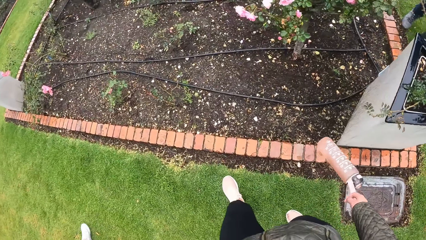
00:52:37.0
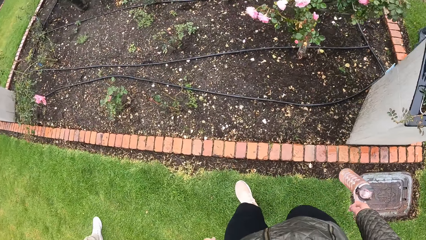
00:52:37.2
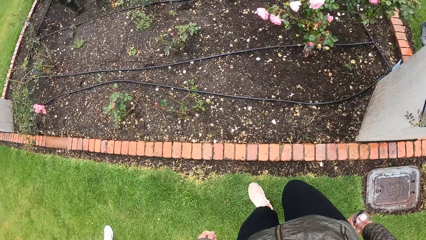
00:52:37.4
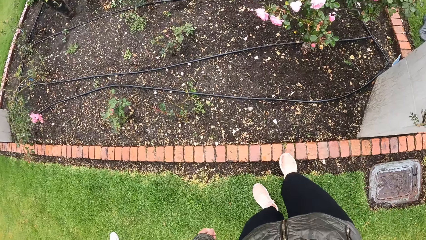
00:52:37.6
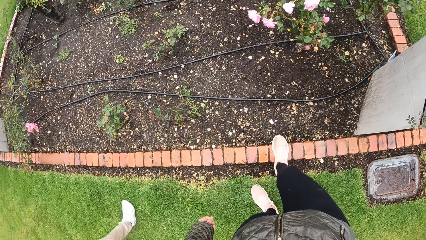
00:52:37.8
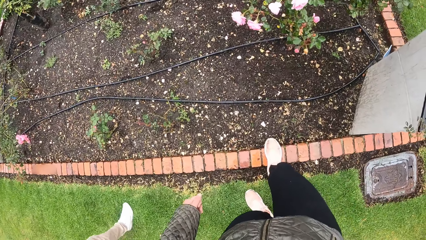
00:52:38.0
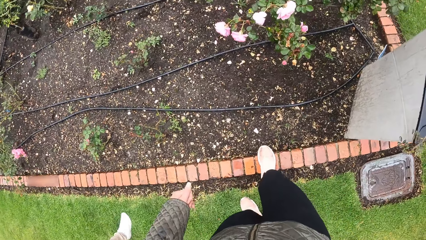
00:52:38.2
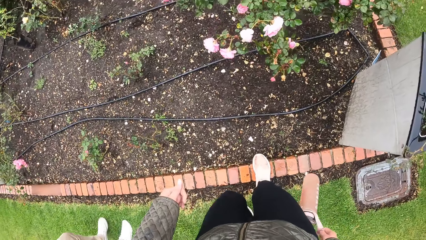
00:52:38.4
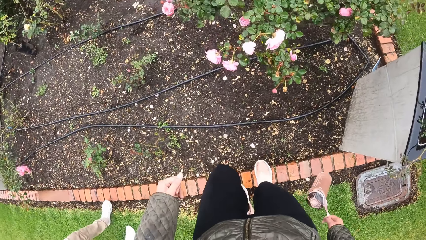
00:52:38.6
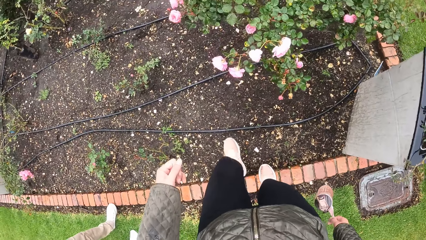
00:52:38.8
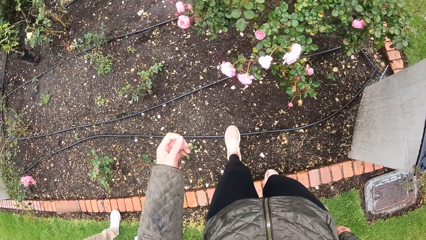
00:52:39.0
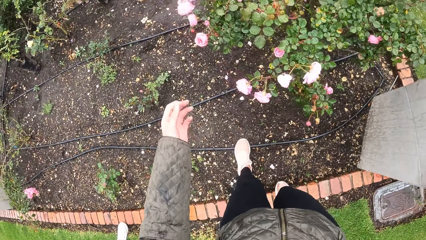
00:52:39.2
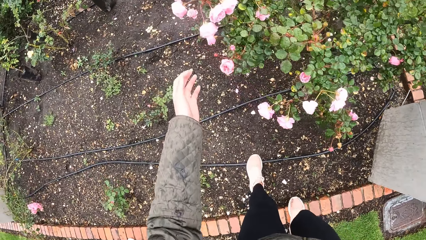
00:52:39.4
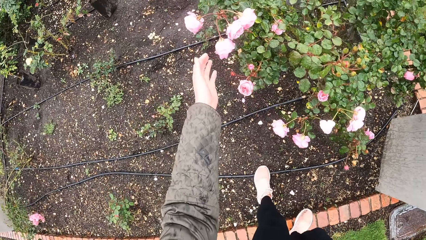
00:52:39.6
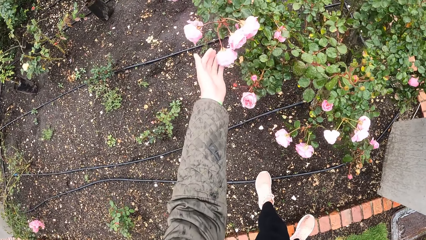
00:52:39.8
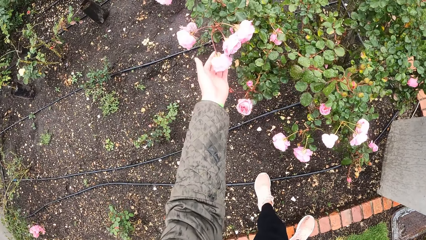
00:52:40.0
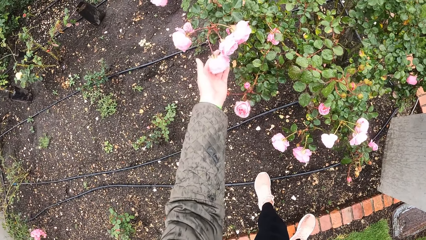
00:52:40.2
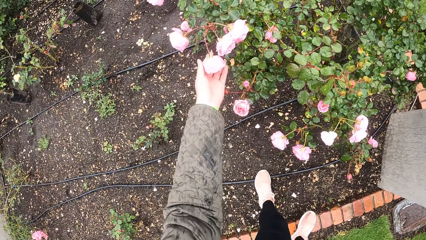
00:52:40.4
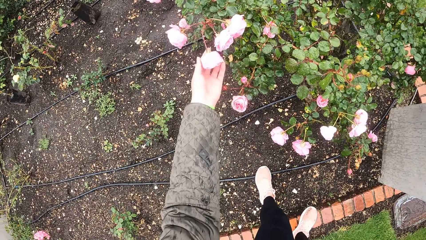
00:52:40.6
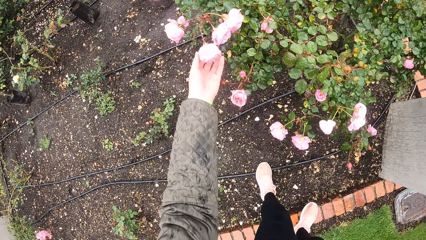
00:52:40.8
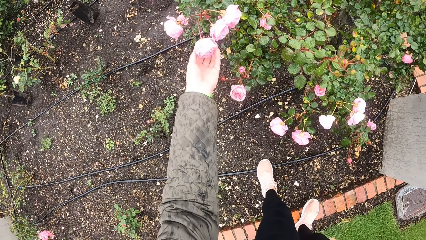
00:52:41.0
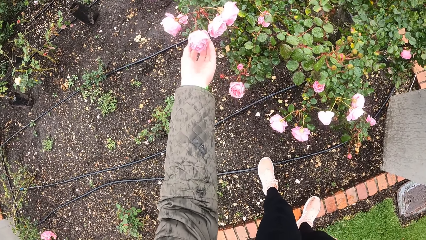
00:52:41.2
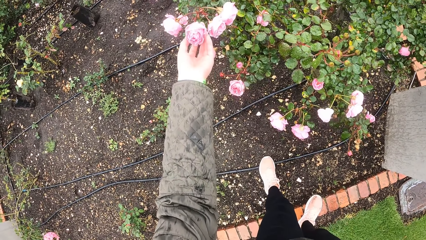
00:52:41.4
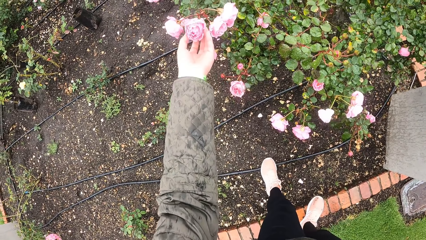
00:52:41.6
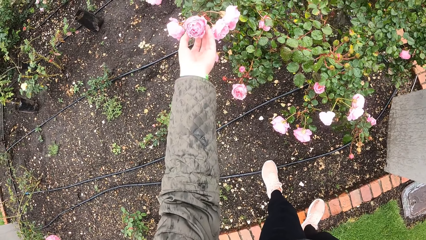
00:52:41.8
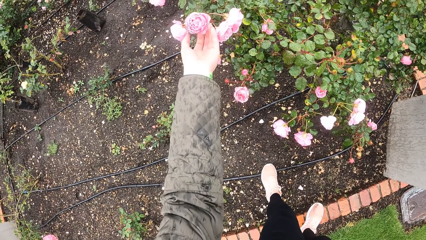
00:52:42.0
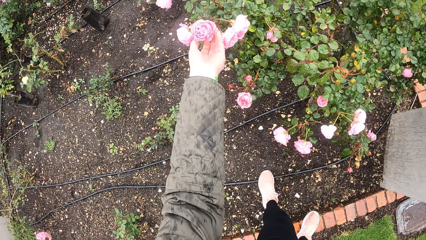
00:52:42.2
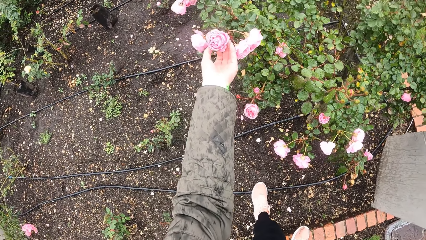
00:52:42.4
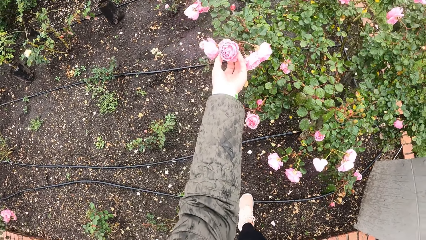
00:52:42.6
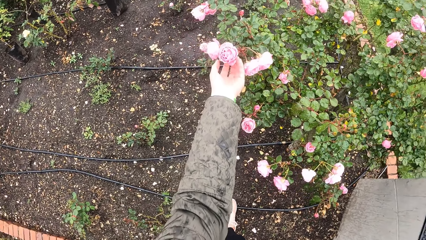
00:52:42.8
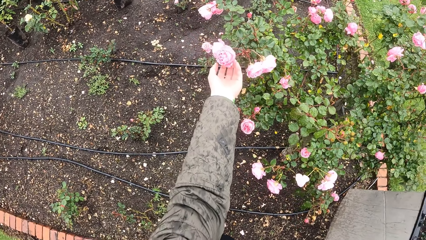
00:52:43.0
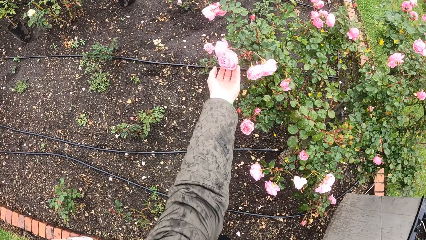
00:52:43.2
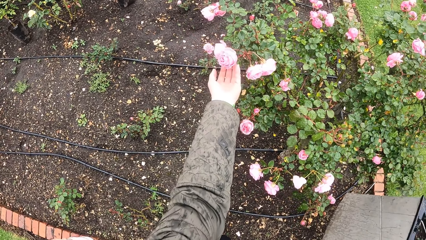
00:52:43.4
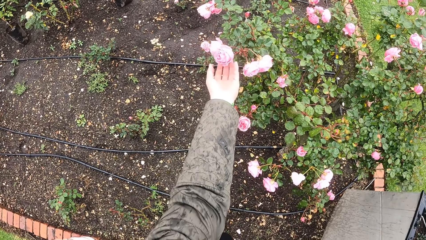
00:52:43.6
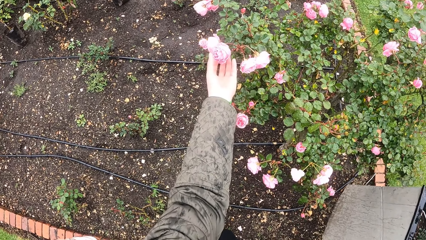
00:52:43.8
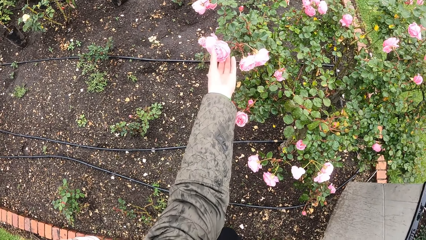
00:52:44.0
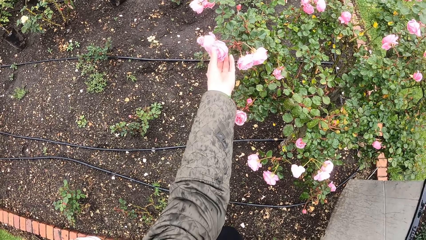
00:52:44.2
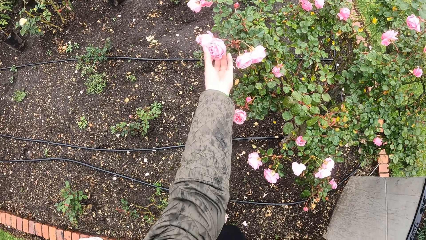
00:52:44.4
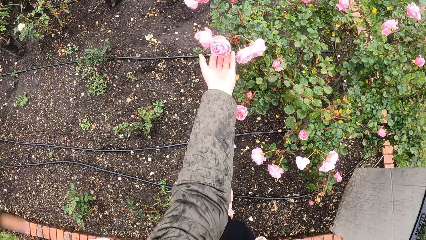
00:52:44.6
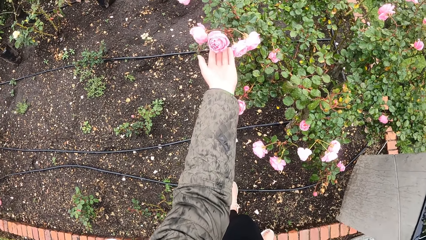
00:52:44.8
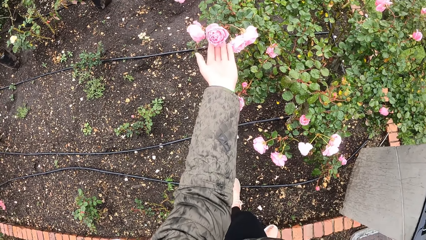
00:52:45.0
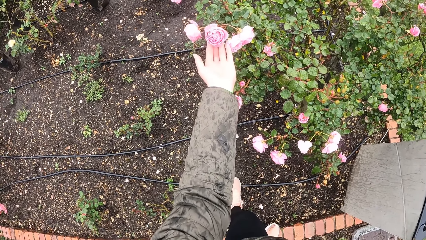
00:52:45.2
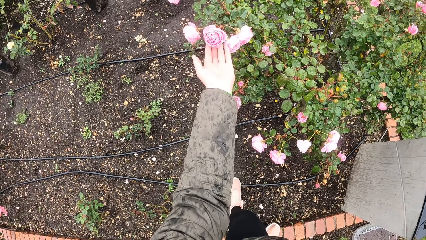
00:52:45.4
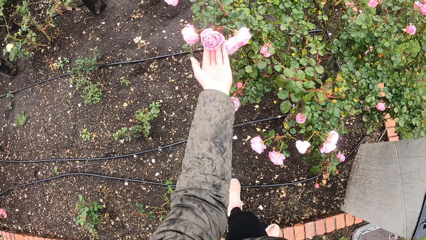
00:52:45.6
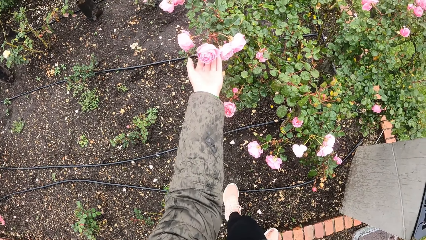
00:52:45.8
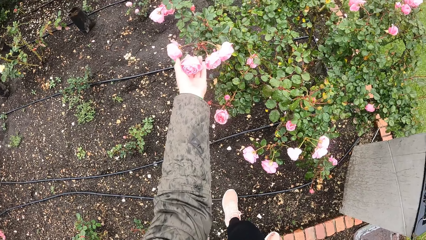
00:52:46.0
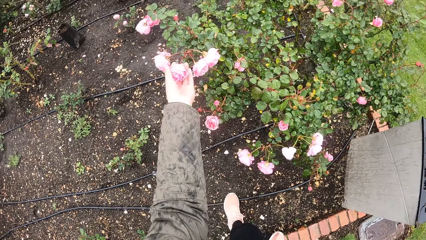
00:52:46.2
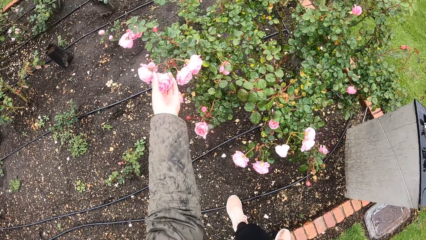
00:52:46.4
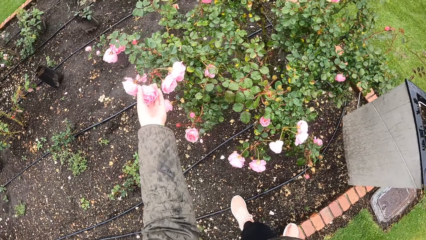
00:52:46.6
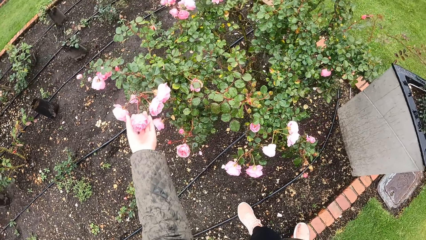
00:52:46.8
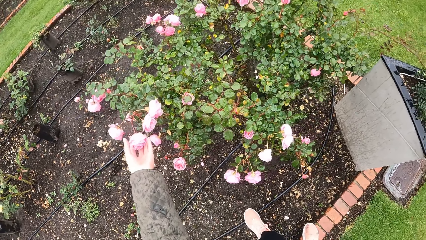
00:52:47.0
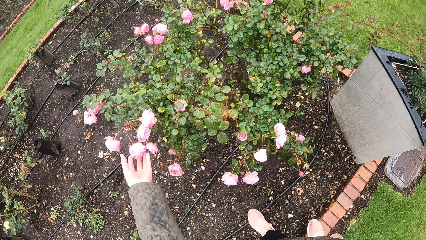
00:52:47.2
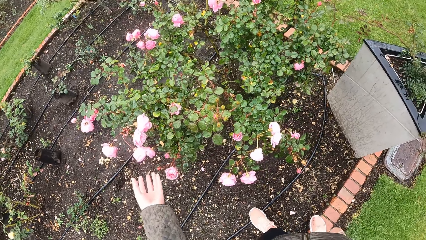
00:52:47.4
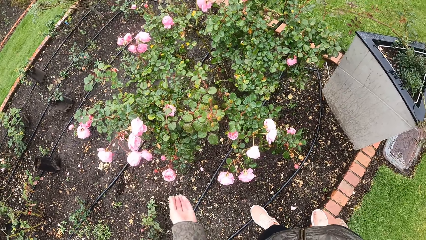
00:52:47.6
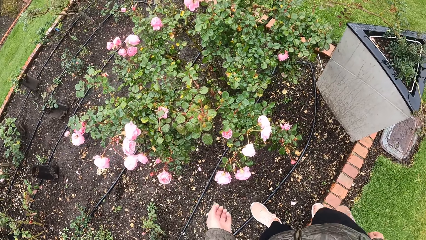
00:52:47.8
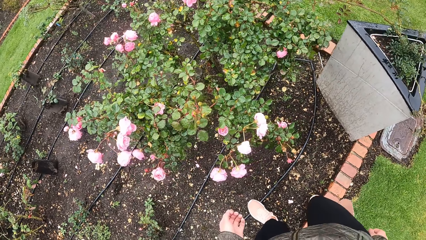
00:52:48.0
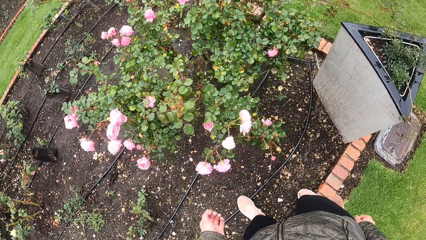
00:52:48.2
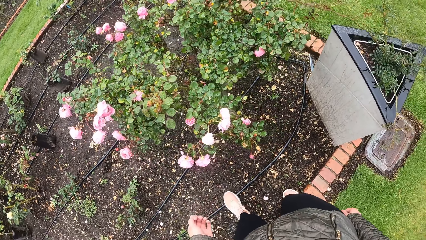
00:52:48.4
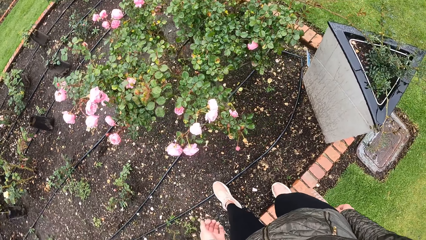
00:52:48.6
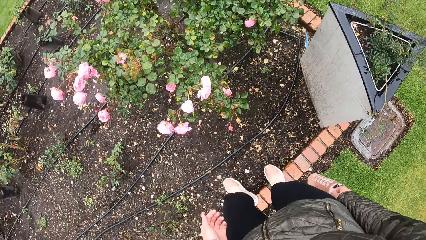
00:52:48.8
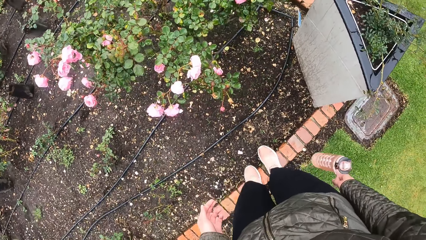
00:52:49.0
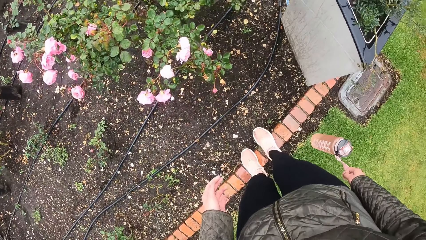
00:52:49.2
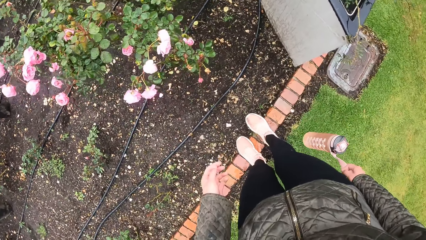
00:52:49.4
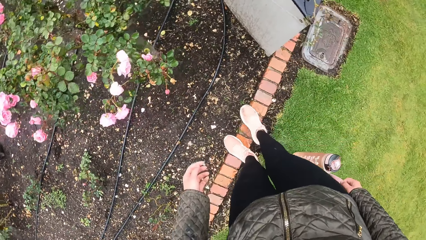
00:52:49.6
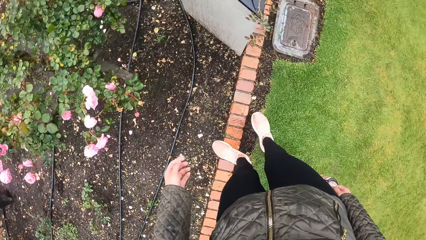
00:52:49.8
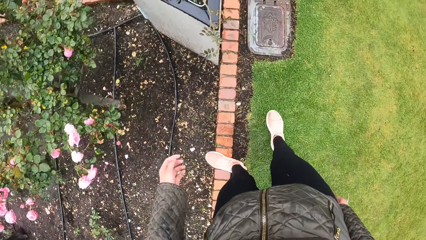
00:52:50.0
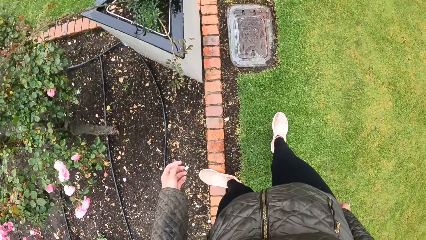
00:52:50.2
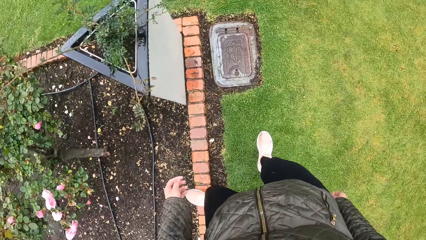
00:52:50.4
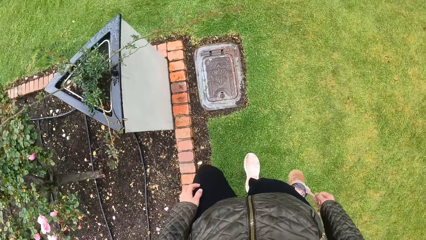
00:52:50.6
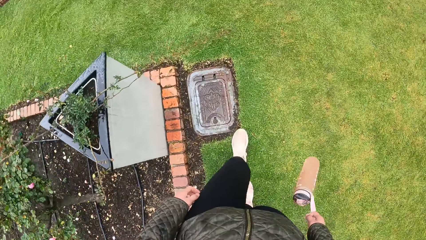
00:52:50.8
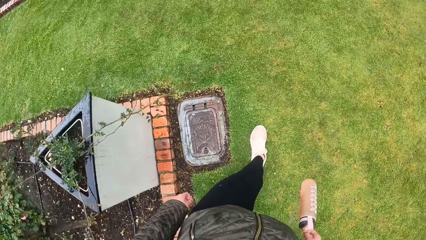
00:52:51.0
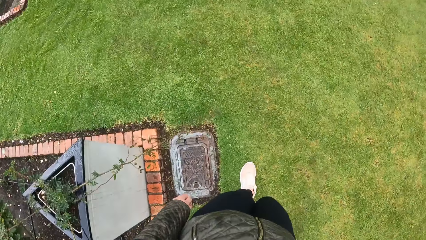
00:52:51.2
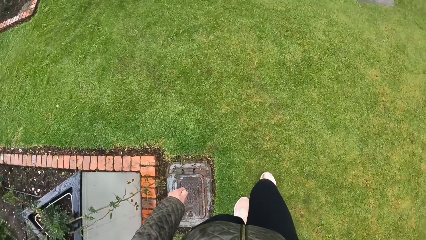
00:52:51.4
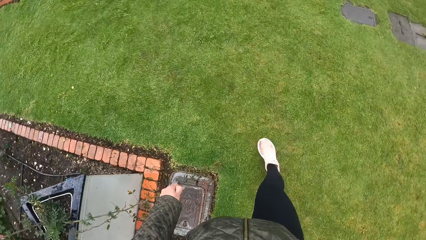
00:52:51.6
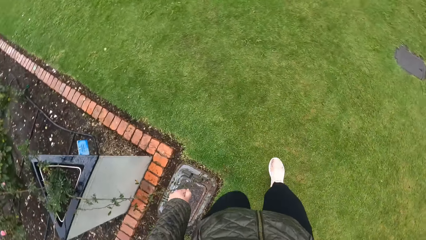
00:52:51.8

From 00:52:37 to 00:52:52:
The camera wearer touches a flower in the garden with her left hand. She walks back.
